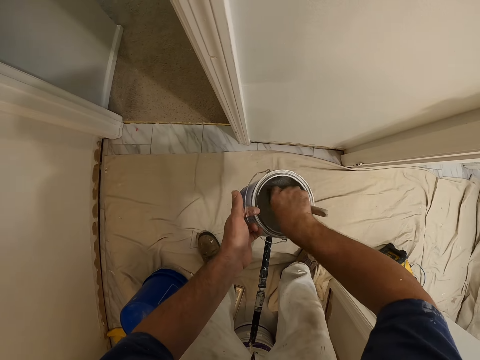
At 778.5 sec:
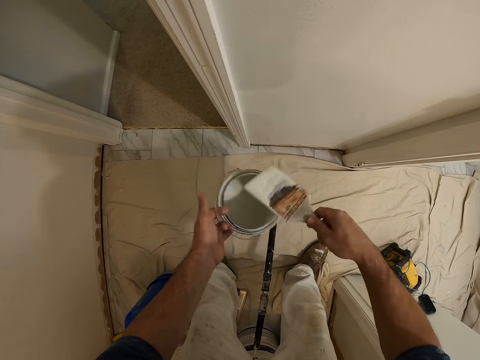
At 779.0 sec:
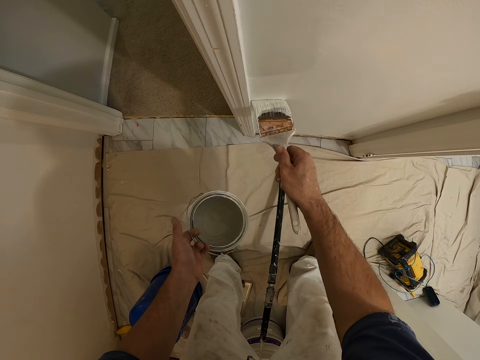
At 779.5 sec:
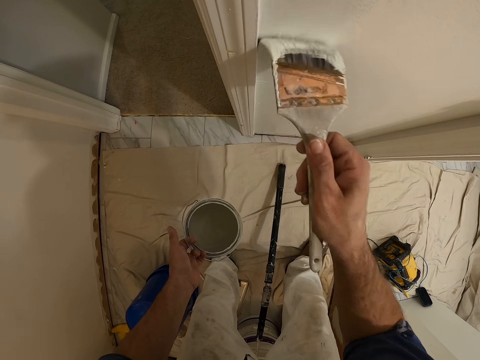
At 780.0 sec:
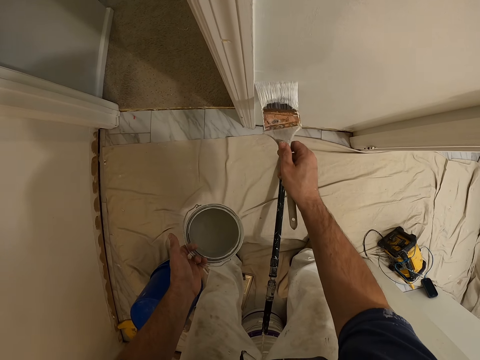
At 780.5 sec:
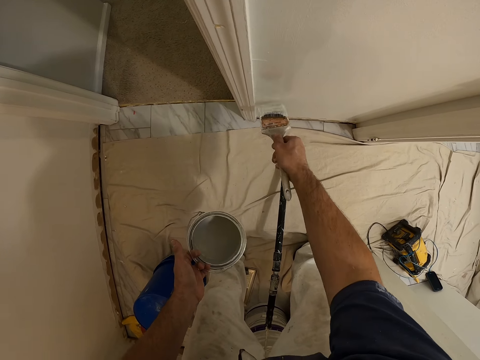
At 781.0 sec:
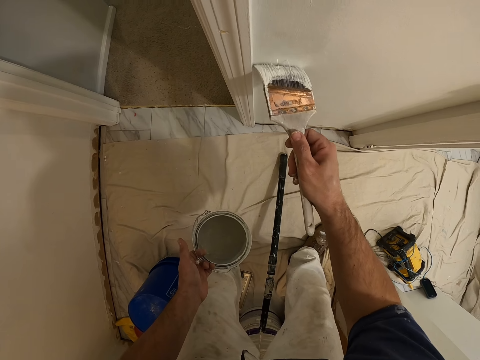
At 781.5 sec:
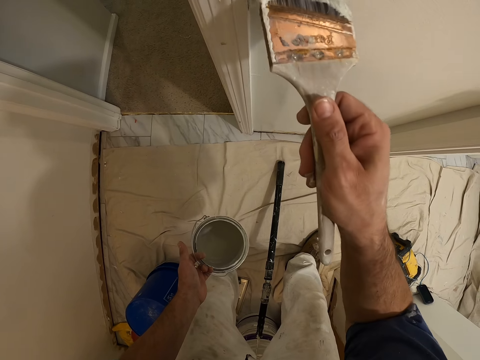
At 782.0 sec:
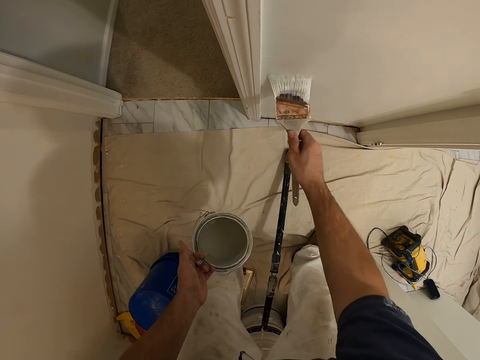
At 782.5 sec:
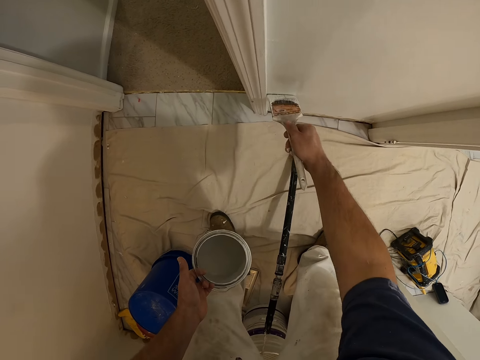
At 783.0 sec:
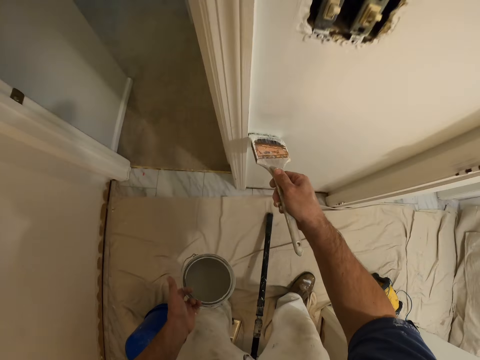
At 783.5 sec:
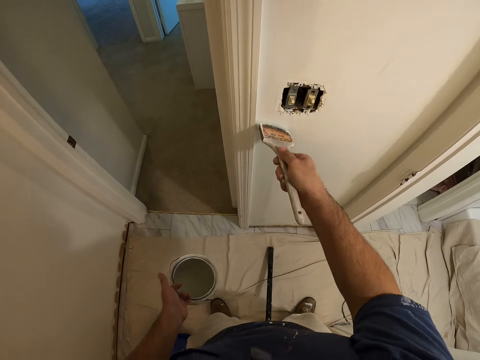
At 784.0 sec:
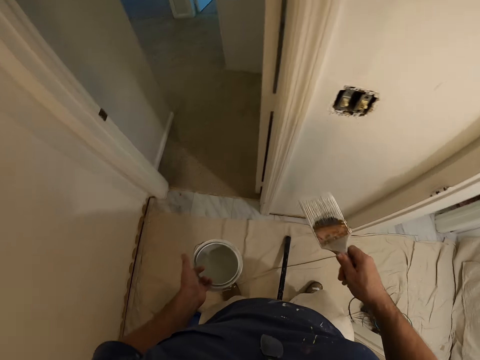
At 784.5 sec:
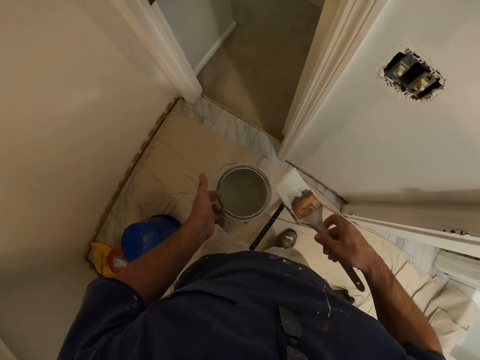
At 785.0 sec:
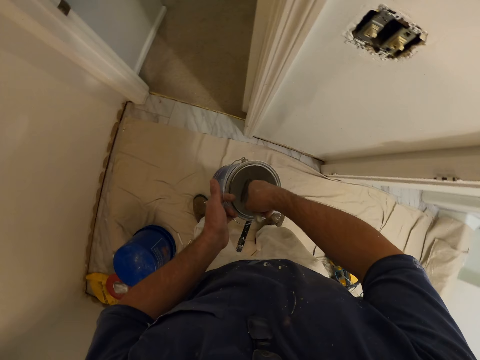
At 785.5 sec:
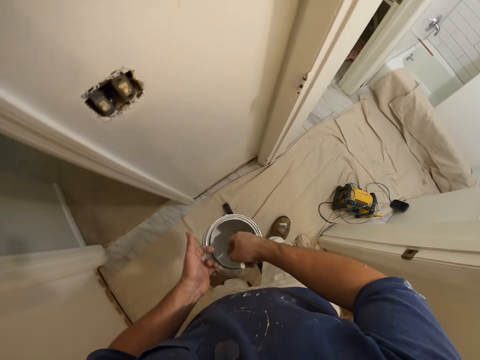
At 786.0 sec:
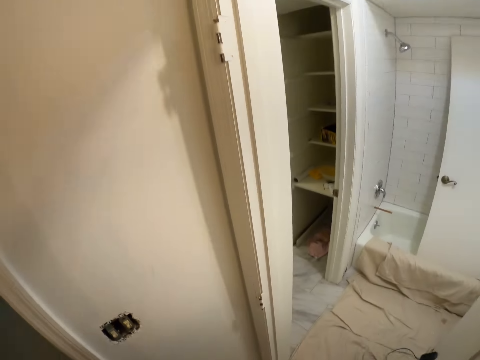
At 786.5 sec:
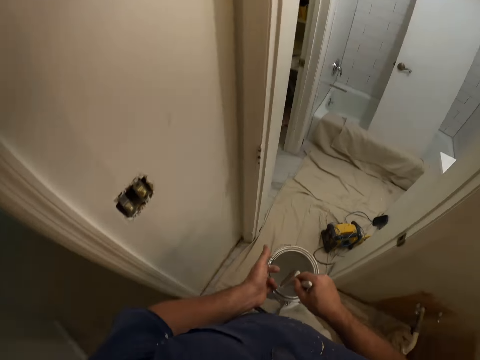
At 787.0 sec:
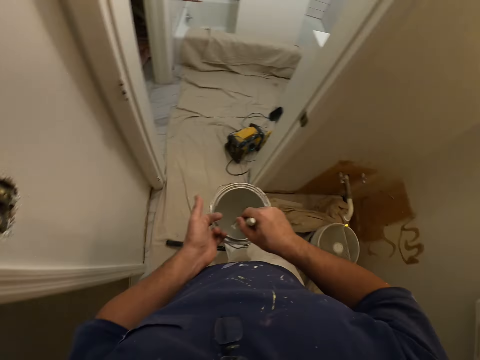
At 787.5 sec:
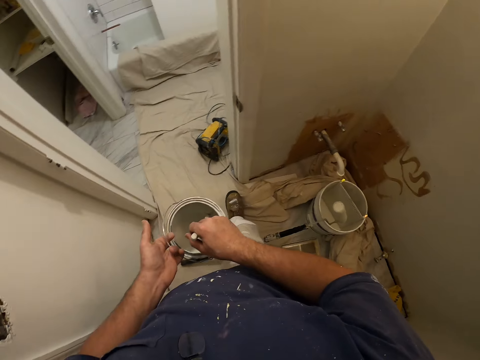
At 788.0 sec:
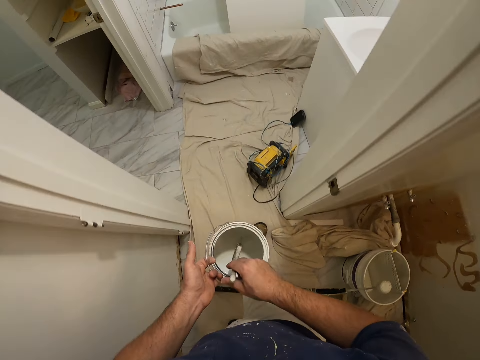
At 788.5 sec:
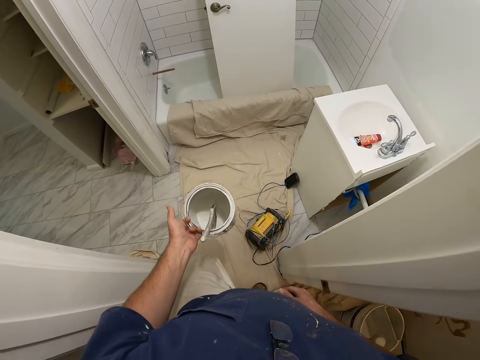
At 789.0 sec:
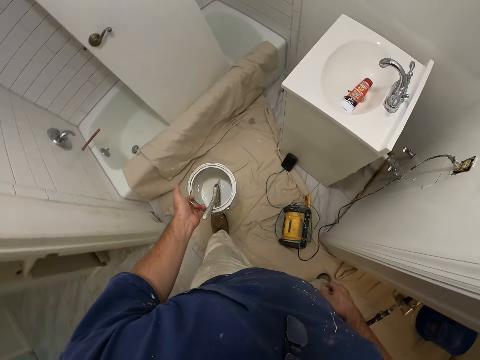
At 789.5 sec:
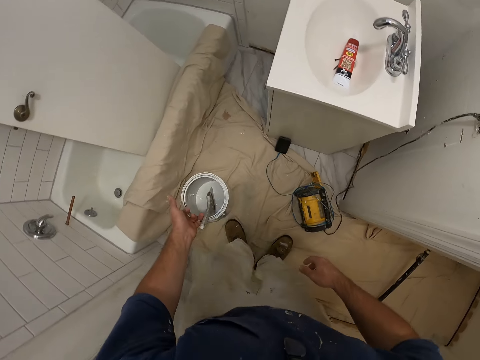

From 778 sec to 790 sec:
The camera wearer gets more paint from the paint container. They paint the wall with the paint brush. They put the paint brush into the paint container. They look around the room, hold the paint brush, and walk out of the room.

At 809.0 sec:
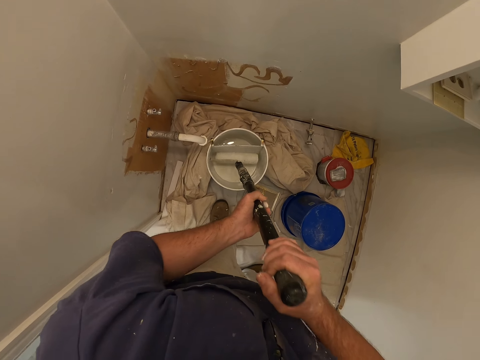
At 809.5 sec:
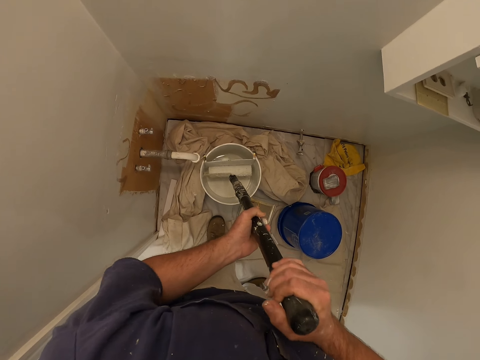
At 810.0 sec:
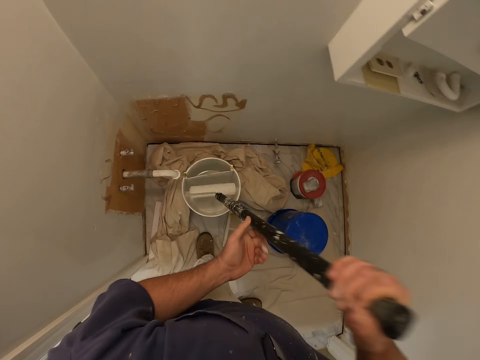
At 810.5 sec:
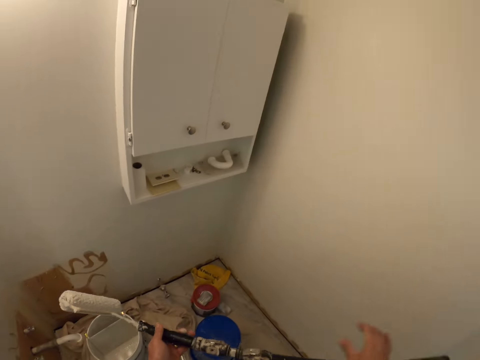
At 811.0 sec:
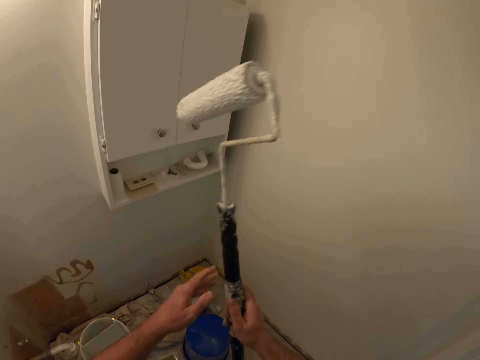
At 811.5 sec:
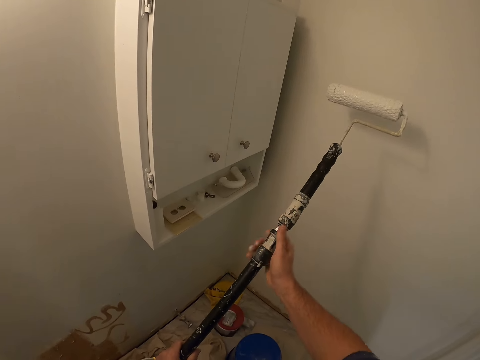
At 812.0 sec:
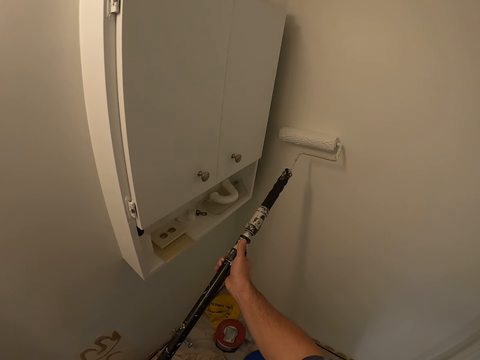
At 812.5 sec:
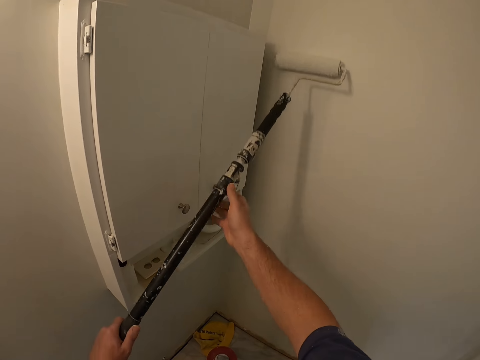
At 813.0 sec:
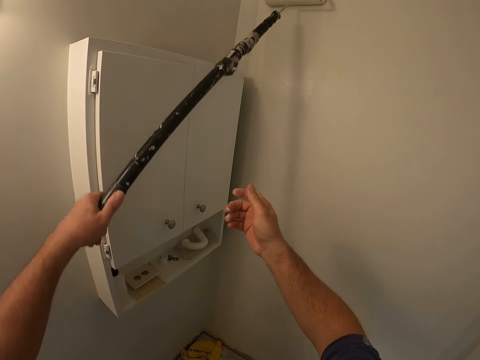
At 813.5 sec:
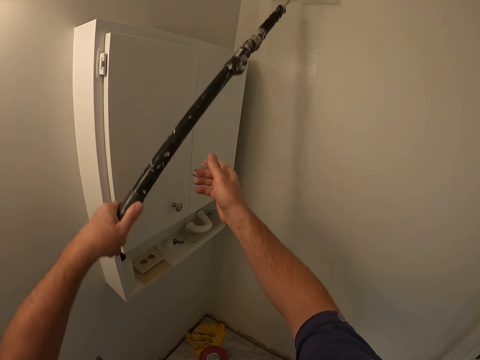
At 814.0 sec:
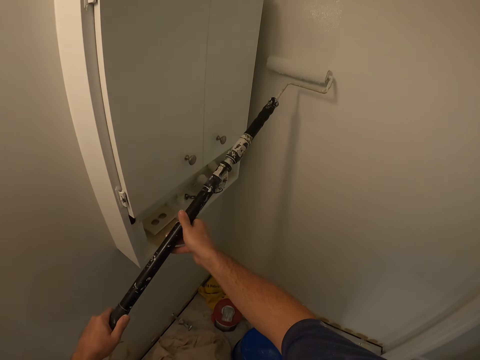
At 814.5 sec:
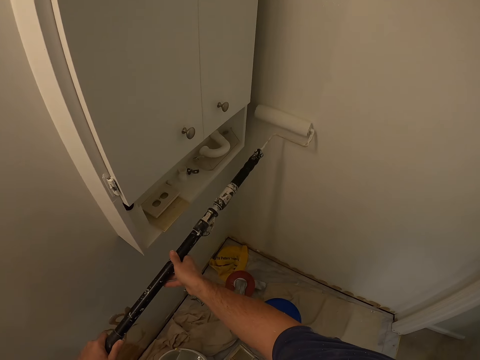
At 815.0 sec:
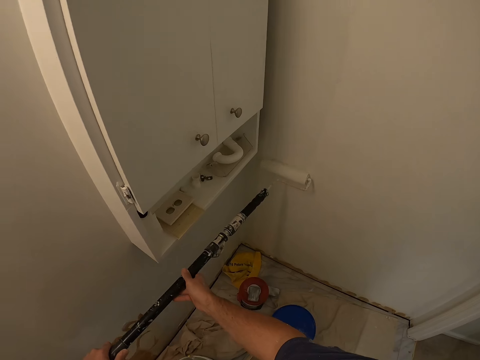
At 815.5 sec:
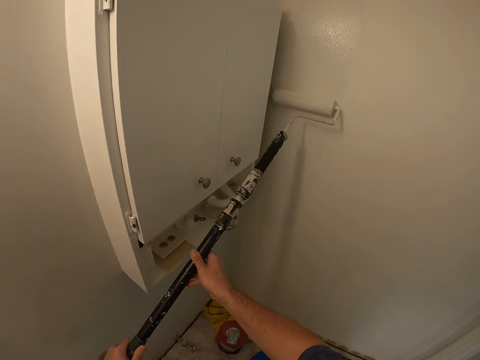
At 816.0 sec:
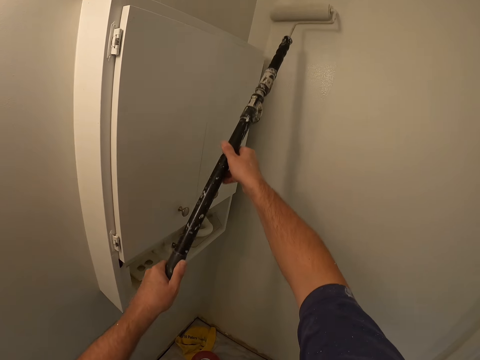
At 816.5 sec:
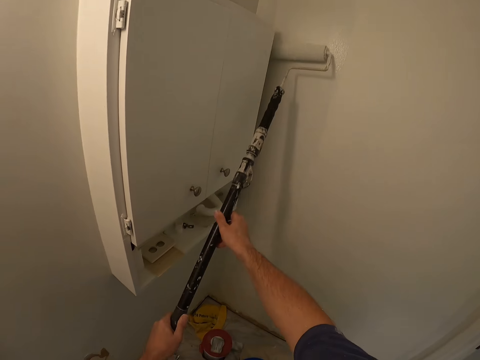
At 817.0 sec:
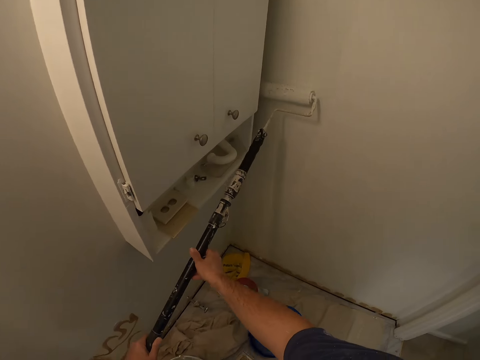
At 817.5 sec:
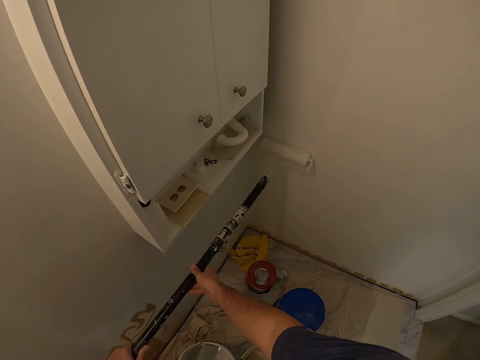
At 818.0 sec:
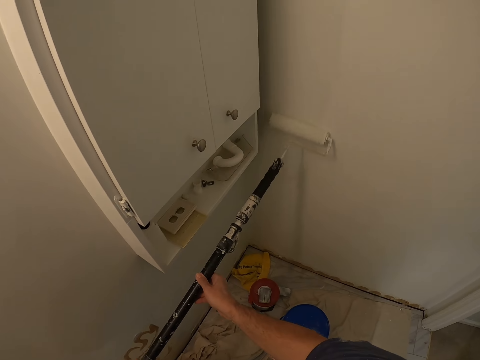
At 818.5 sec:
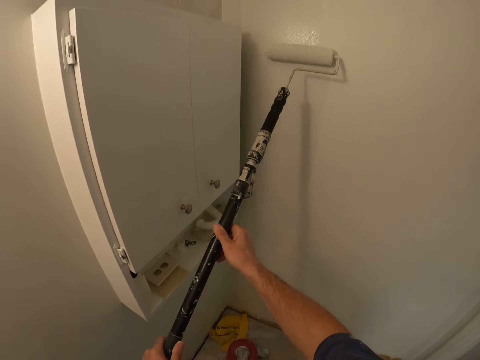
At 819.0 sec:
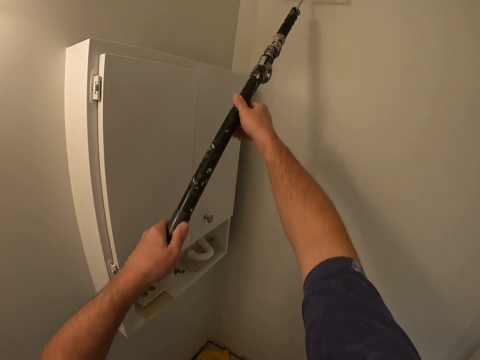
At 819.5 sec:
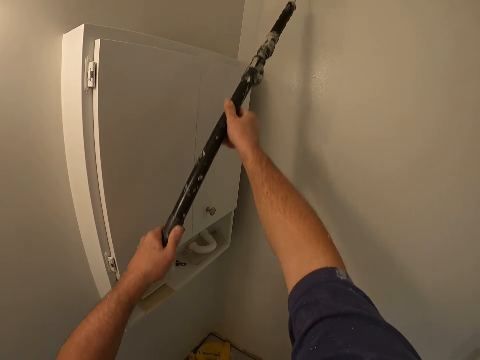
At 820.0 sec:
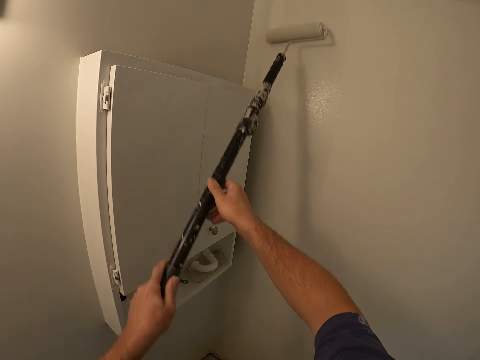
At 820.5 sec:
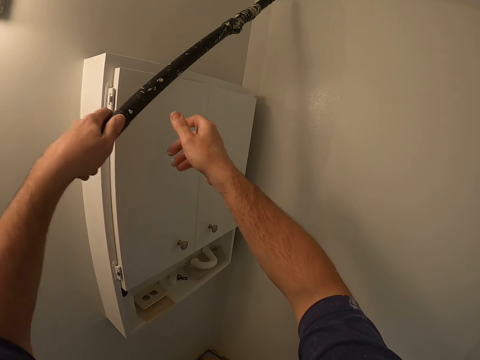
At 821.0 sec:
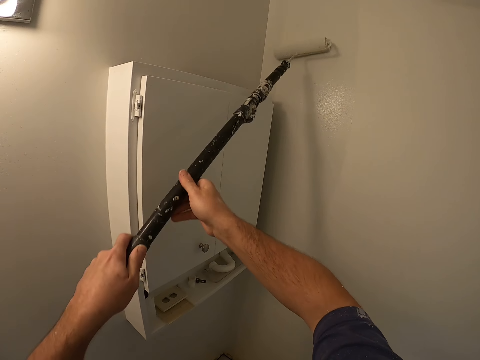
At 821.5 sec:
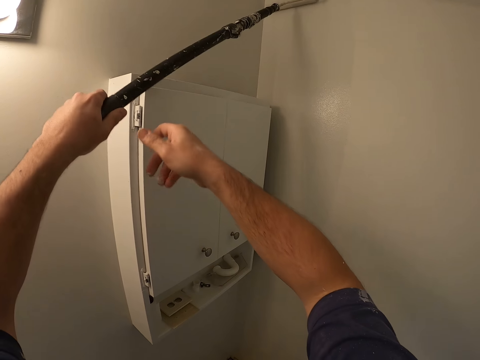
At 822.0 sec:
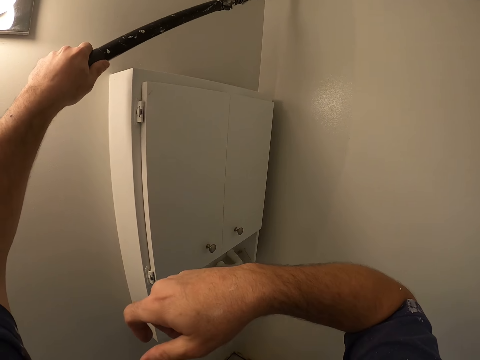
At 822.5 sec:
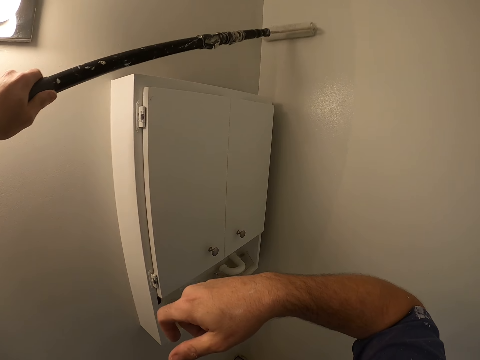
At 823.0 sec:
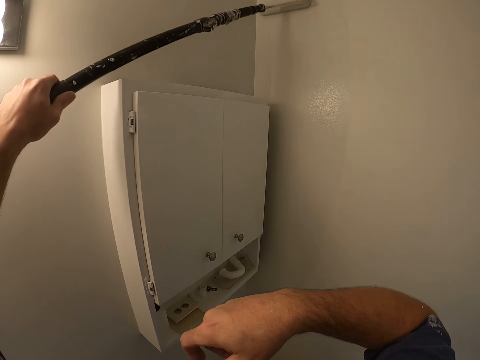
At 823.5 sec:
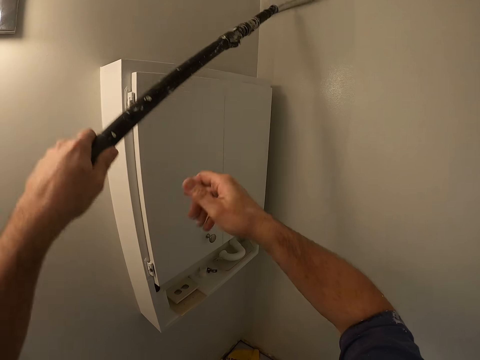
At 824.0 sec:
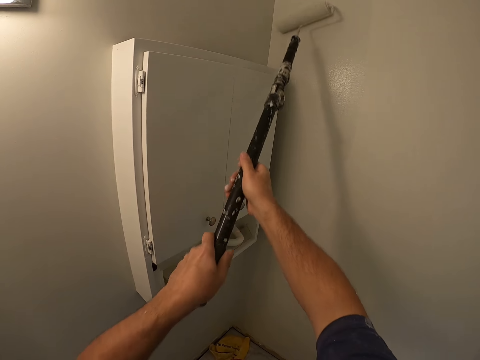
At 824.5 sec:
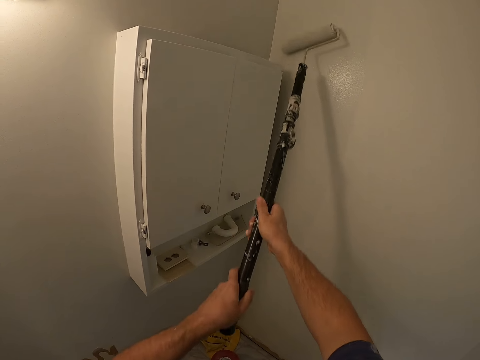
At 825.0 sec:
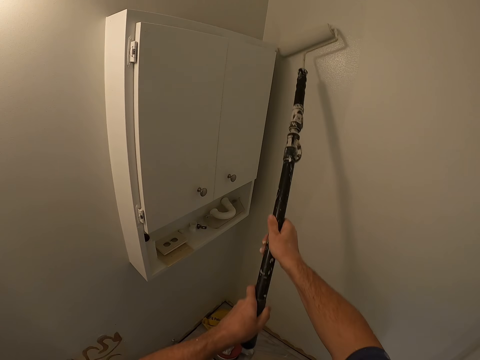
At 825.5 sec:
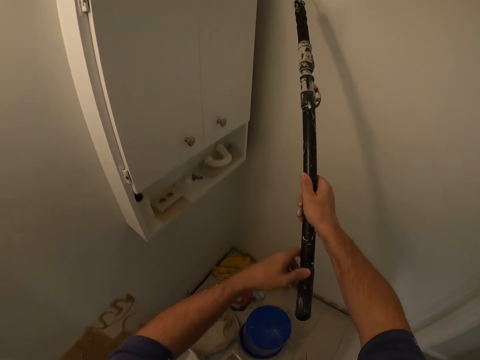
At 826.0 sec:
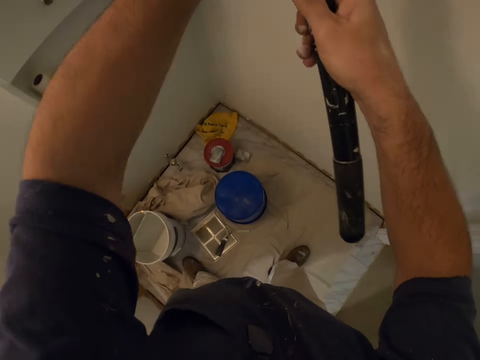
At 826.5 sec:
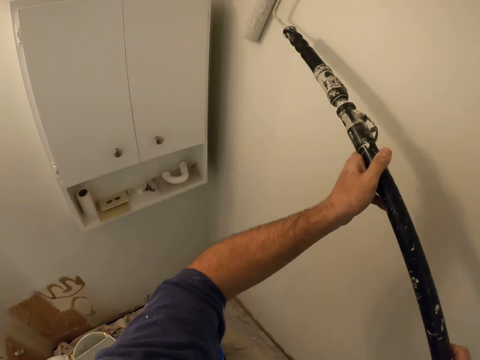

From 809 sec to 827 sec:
The camera wearer lifts the paint roller. They paint the wall with the paint roller. They hold the paint roller with one hand. They hold the paint roller with both hands. They hold the paint roller with one hand. They hold the paint roller with both hands. They hold the paint roller with one hand. They hold the paint roller with both hands.
